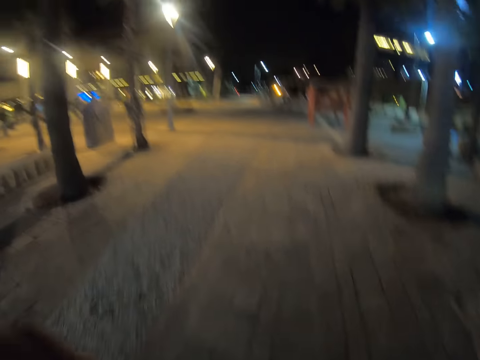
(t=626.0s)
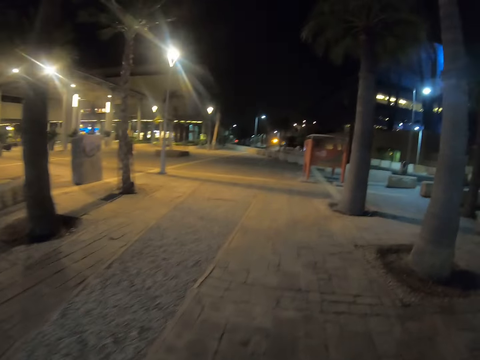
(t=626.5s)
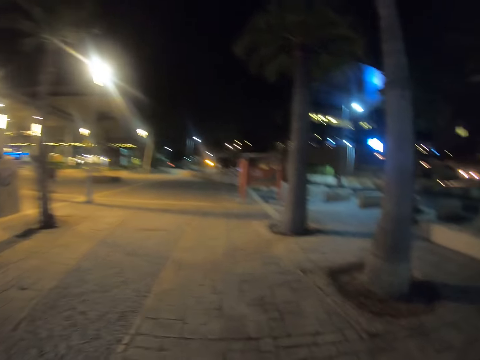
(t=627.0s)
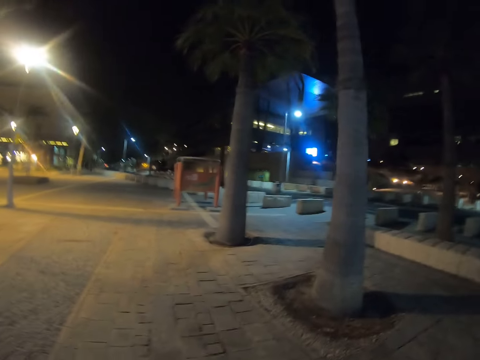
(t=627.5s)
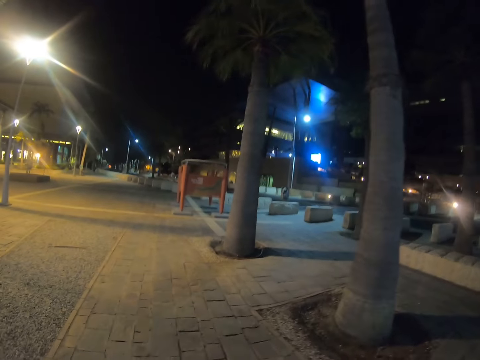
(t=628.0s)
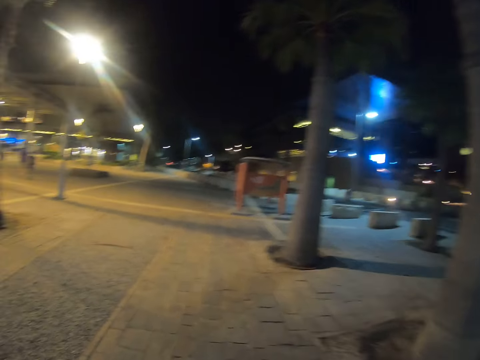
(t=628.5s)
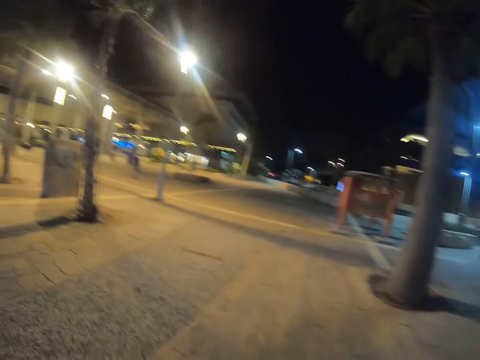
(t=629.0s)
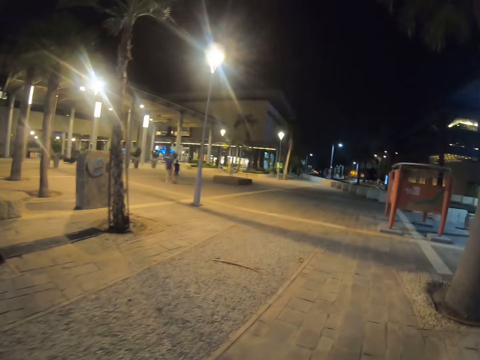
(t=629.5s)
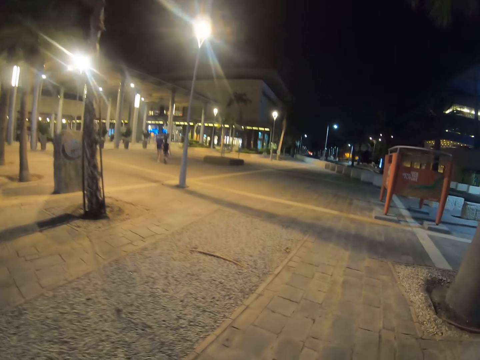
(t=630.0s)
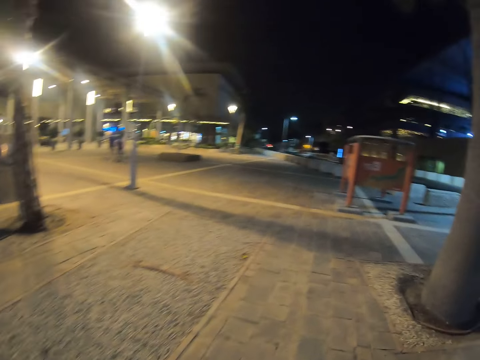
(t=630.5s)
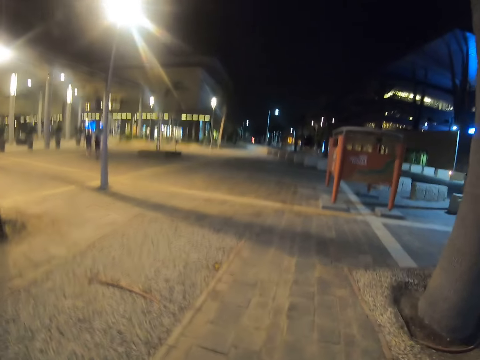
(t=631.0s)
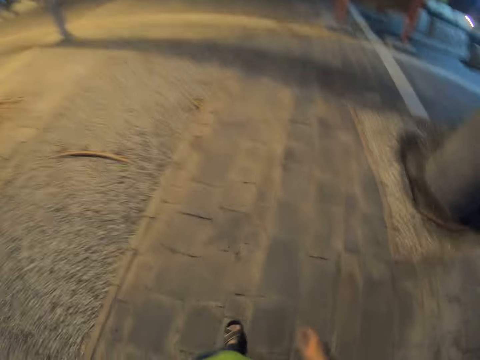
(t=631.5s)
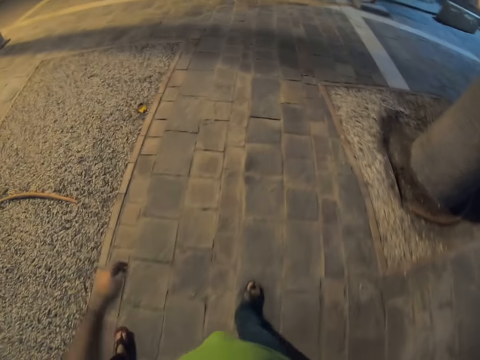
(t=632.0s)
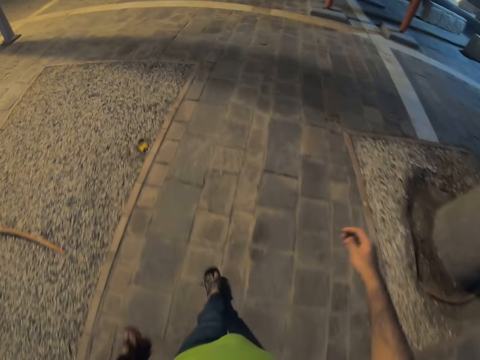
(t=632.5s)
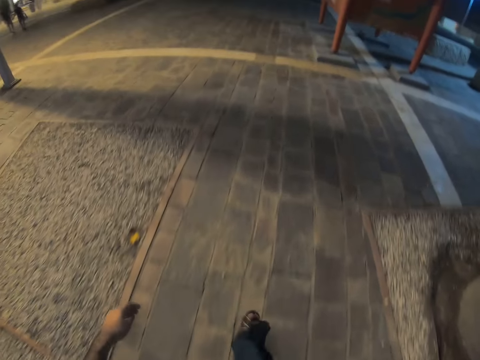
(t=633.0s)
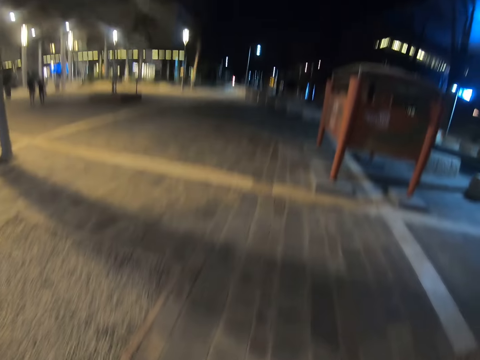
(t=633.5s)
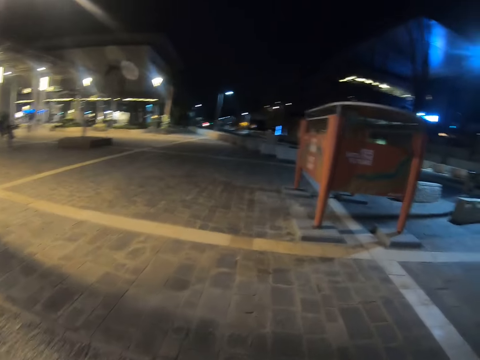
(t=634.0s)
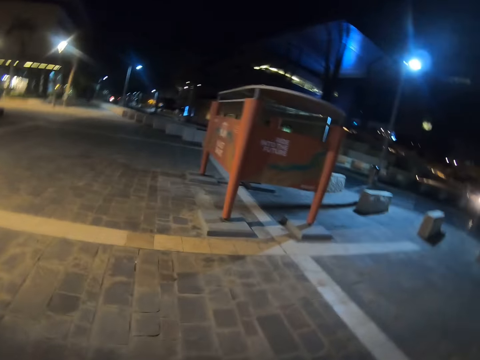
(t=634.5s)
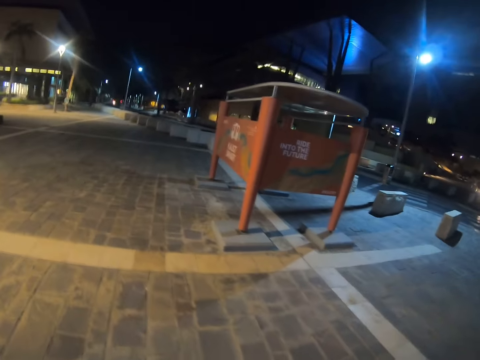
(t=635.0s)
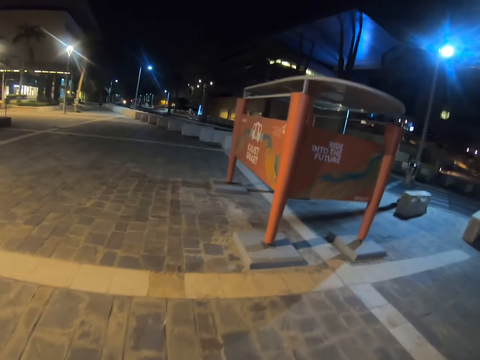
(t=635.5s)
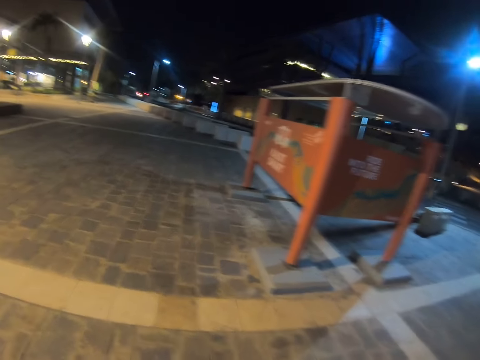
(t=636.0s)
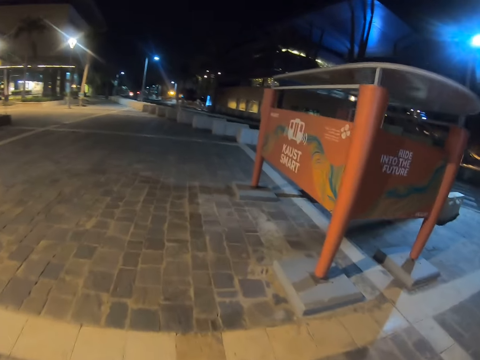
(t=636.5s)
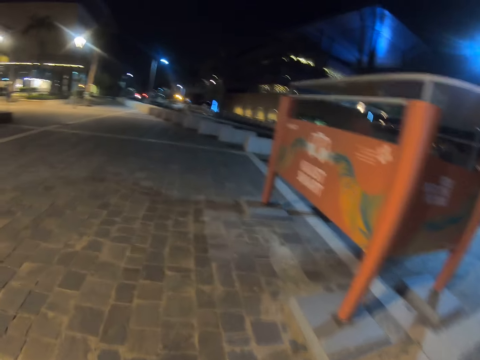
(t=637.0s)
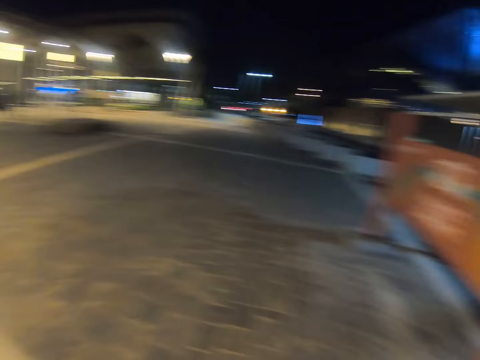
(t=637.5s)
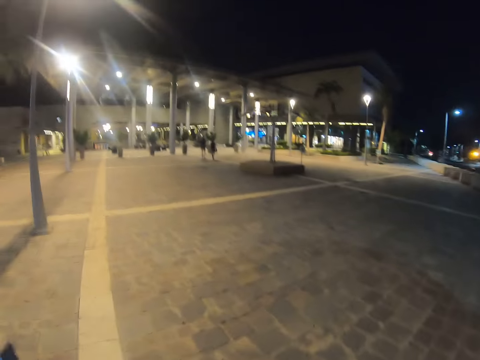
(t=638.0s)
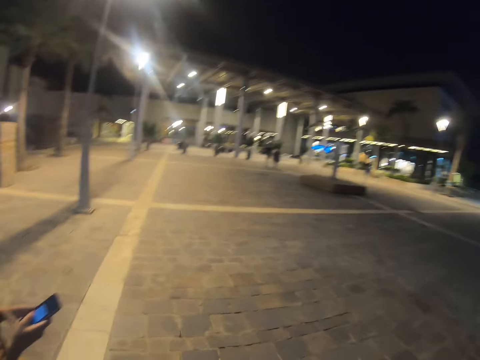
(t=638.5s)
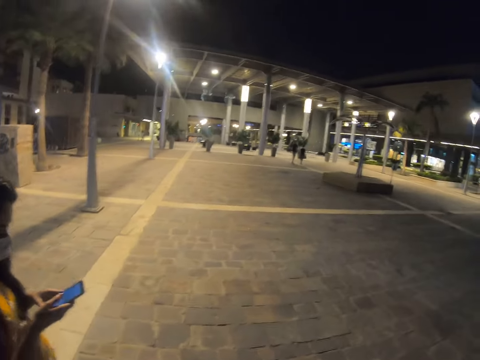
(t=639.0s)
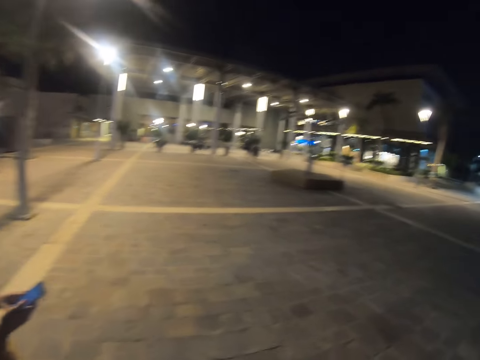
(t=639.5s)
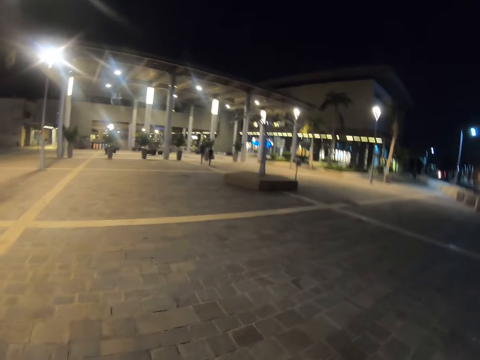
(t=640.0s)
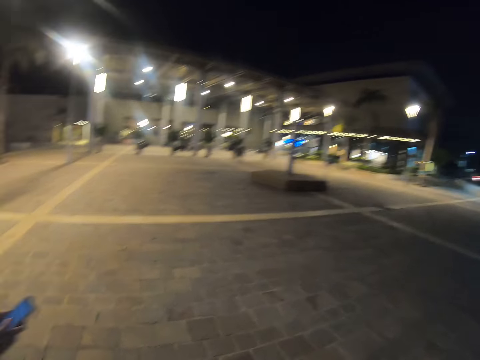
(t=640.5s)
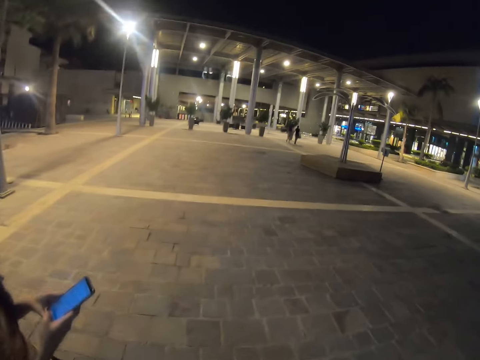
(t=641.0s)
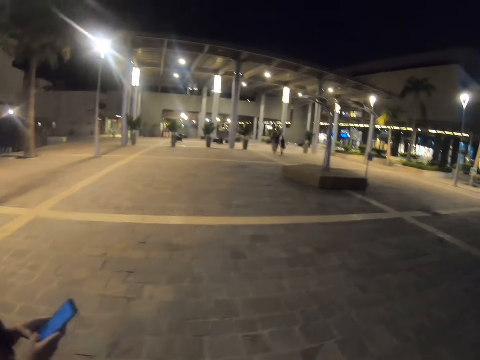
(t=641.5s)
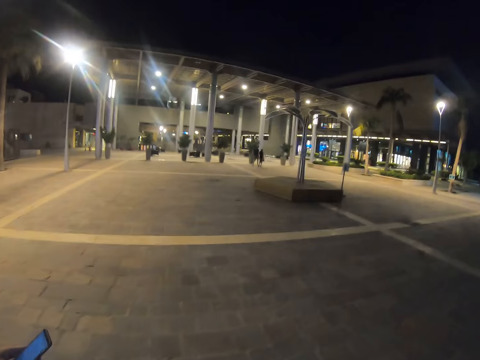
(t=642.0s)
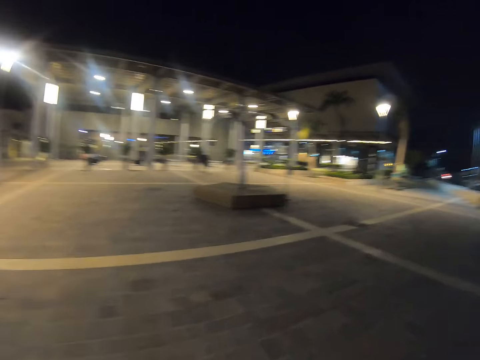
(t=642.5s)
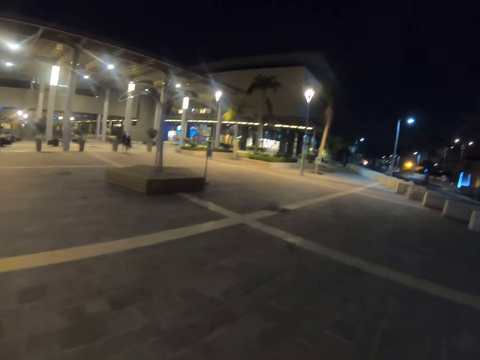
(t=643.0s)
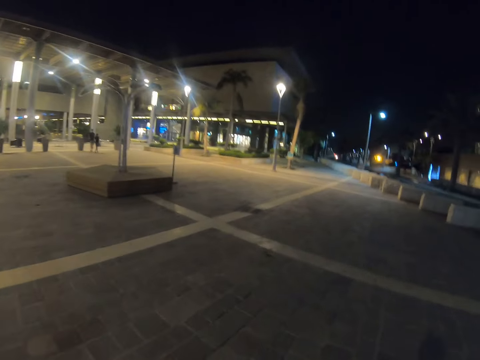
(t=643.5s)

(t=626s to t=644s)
The camera wearer walks on the street road. A woman uses a phone. The woman dials the phone.

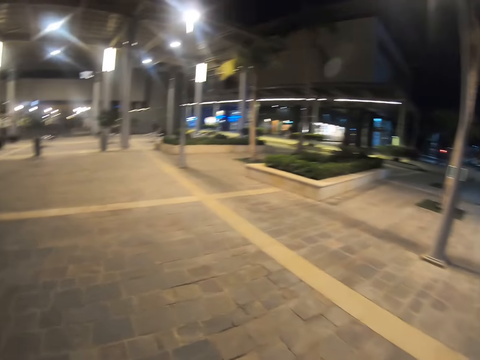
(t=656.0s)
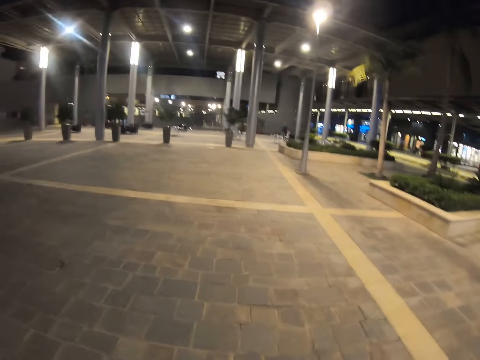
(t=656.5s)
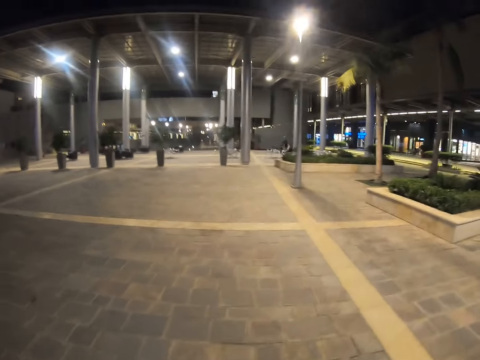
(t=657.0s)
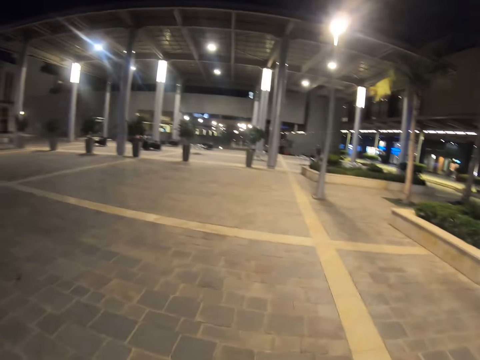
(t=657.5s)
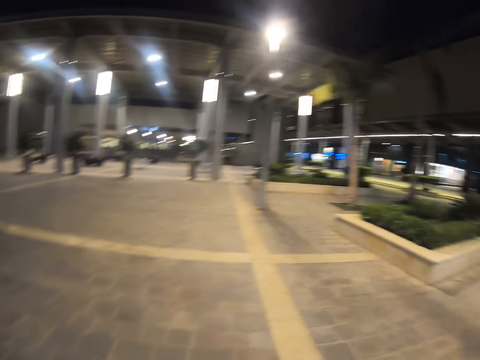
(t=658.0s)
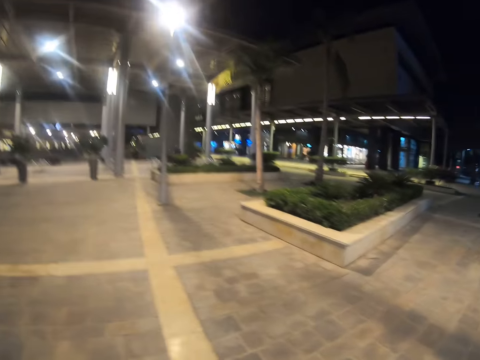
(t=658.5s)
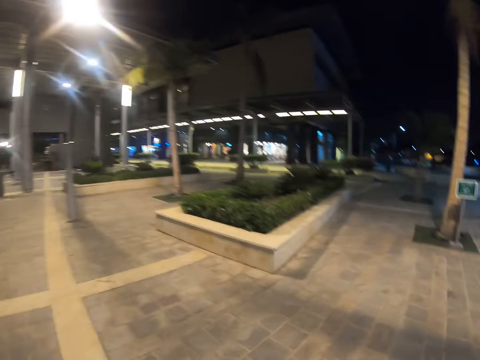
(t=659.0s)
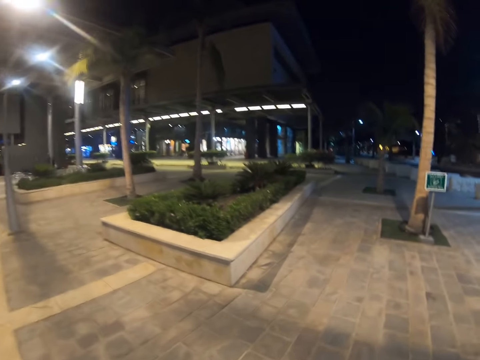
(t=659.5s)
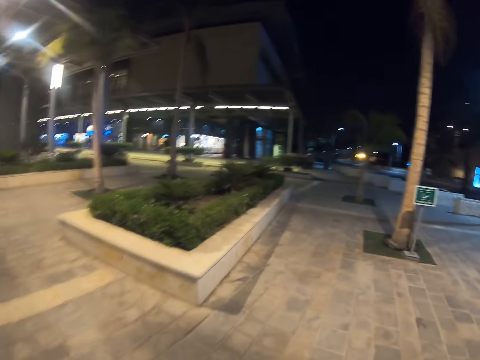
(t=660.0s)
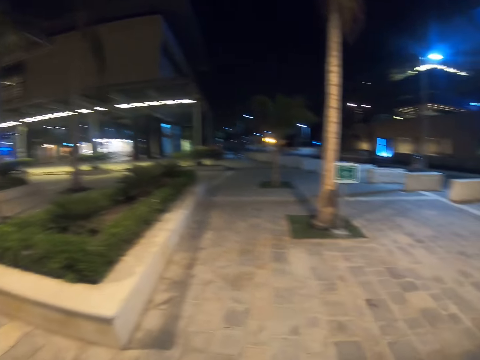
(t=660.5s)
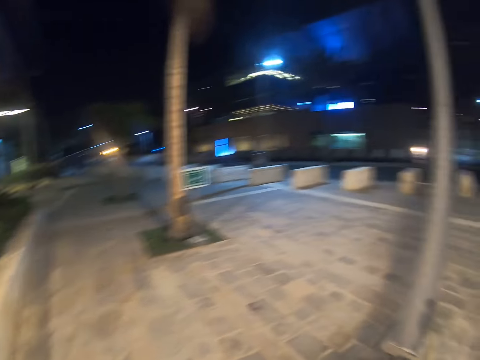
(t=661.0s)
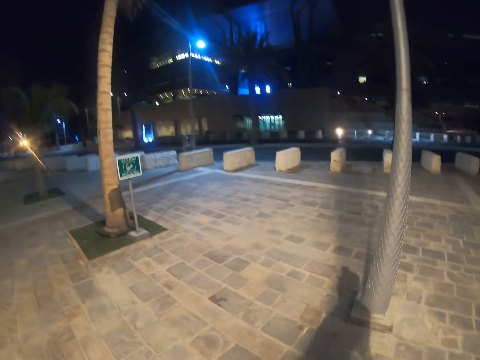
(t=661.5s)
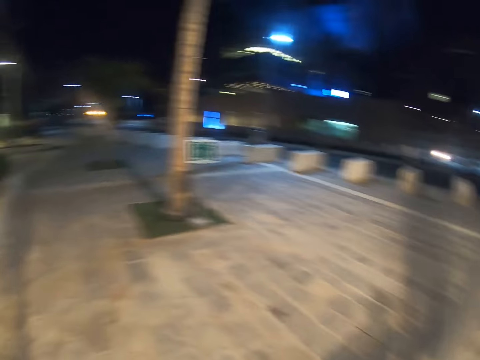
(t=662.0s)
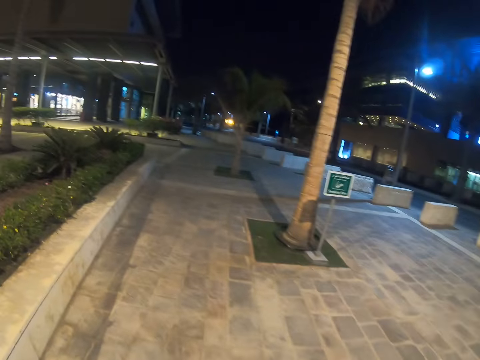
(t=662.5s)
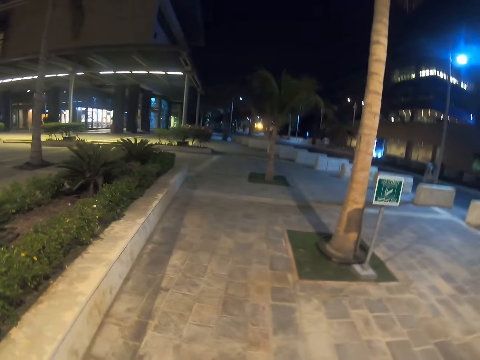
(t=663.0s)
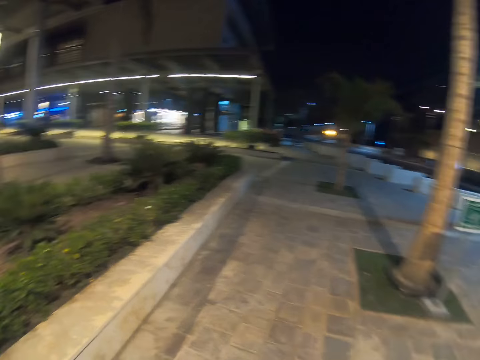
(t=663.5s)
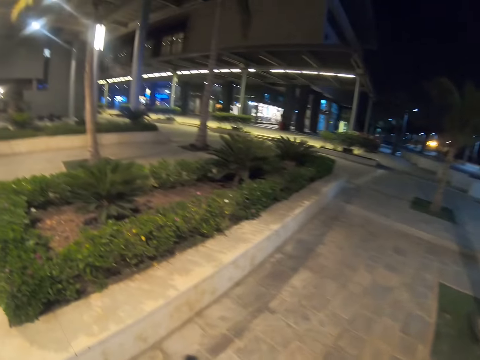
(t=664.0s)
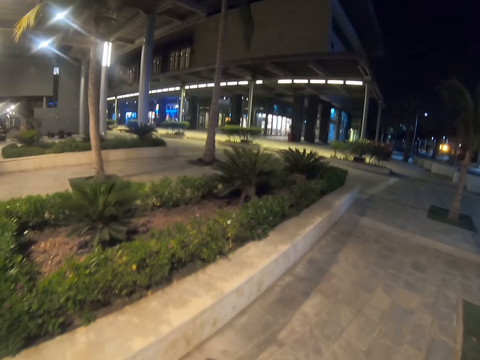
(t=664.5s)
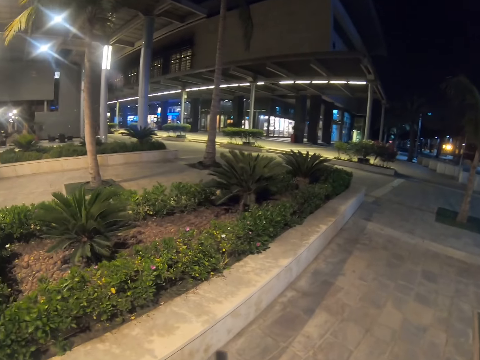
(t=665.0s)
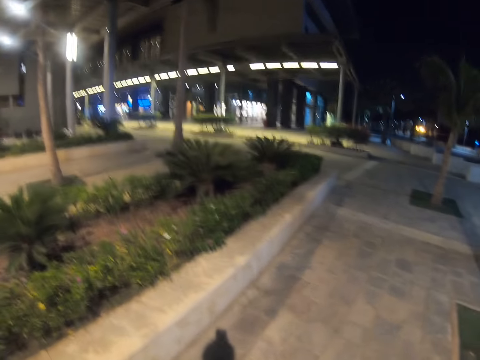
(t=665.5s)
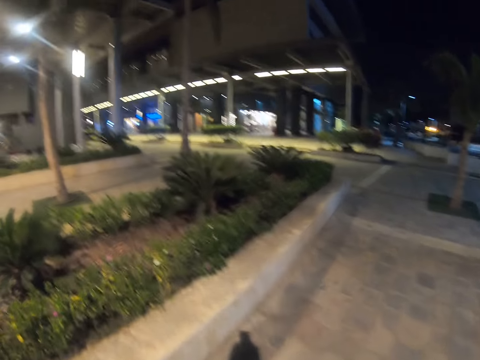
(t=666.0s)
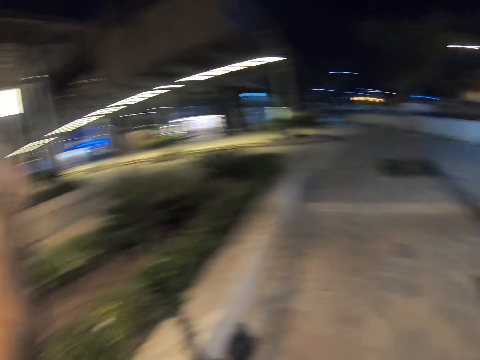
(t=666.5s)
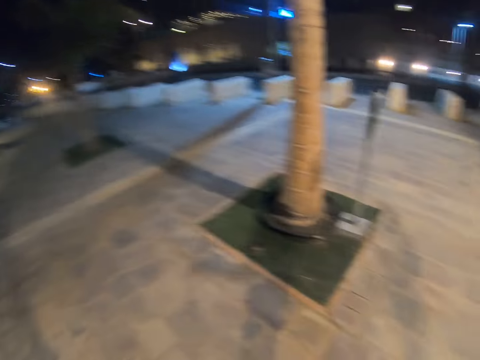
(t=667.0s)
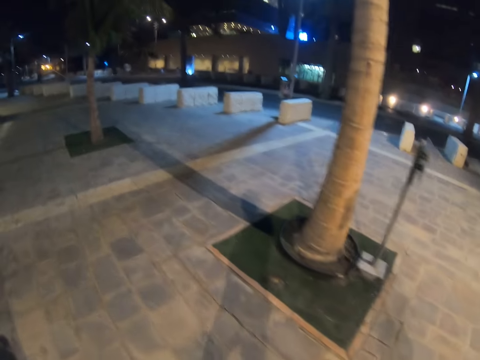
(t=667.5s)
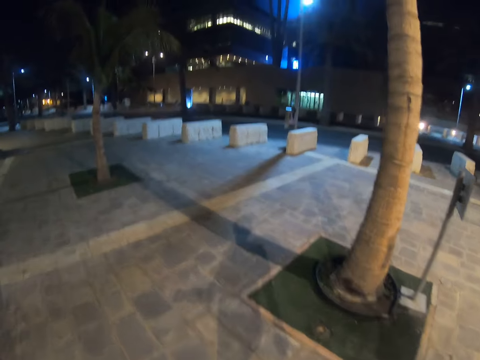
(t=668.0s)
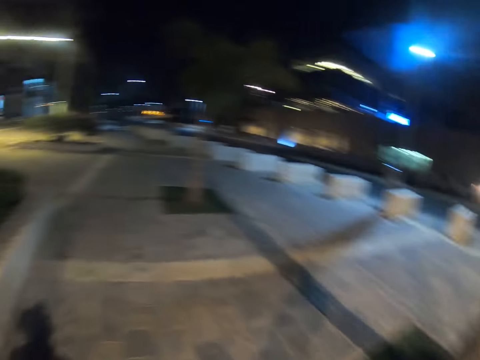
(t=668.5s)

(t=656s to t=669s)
The camera wearer looks around. They look around again. They wave a hand, look around, and walk on the street road.
